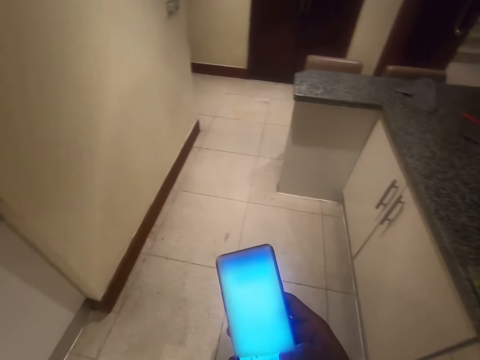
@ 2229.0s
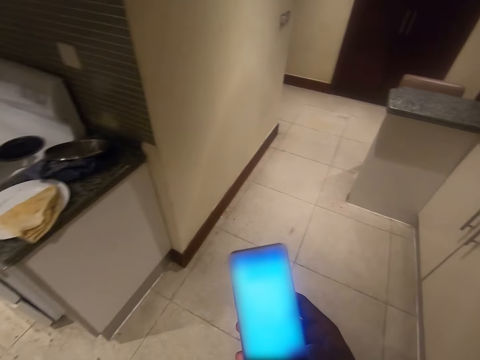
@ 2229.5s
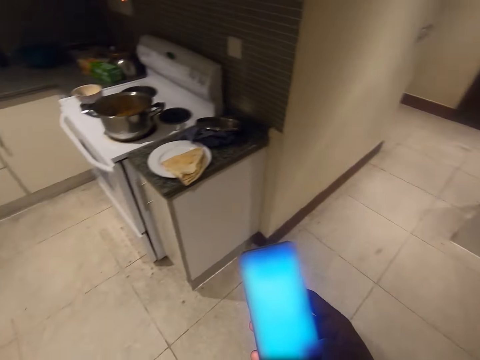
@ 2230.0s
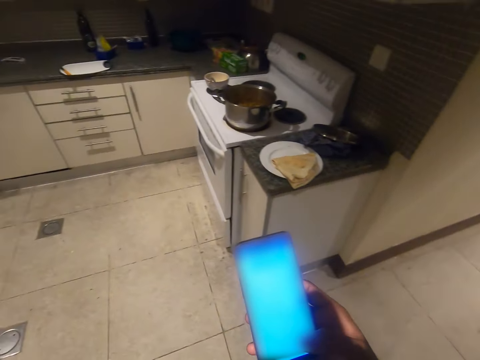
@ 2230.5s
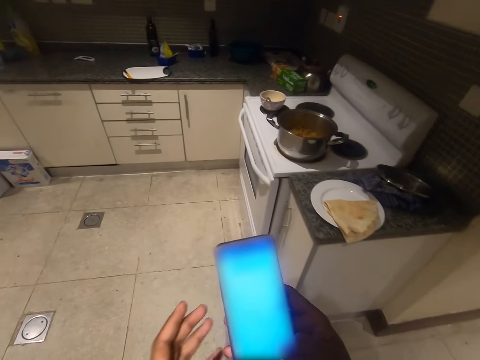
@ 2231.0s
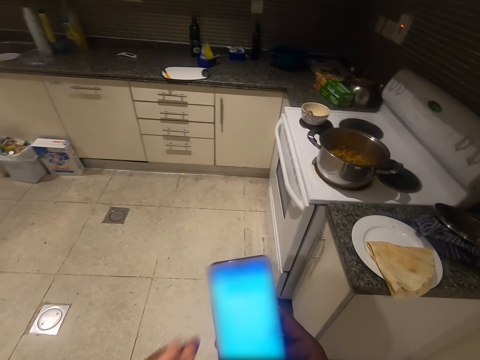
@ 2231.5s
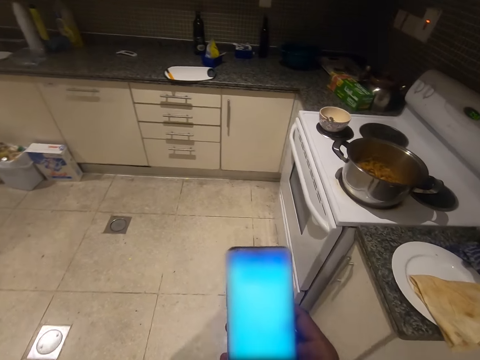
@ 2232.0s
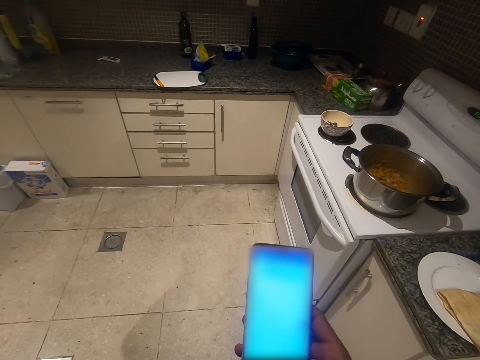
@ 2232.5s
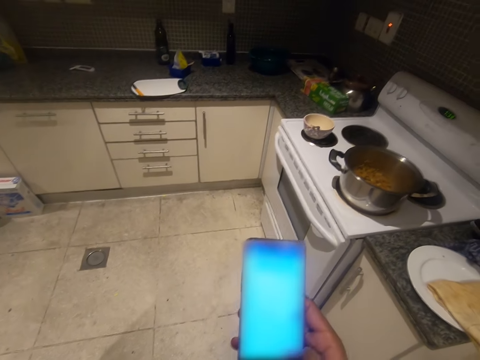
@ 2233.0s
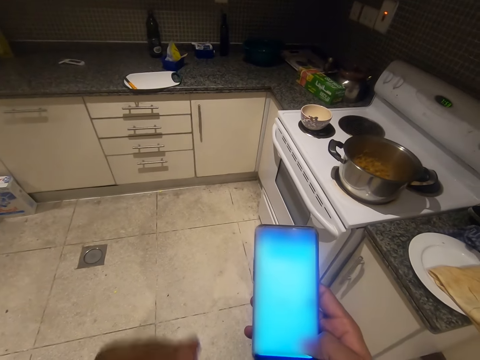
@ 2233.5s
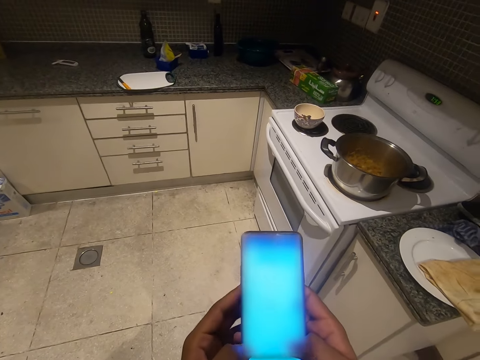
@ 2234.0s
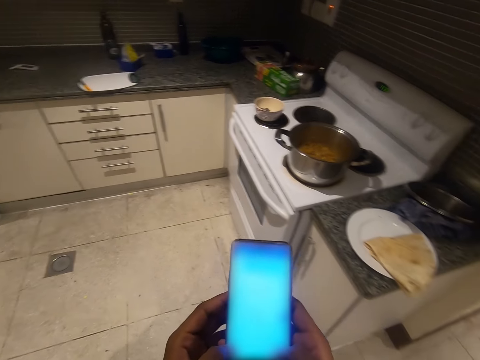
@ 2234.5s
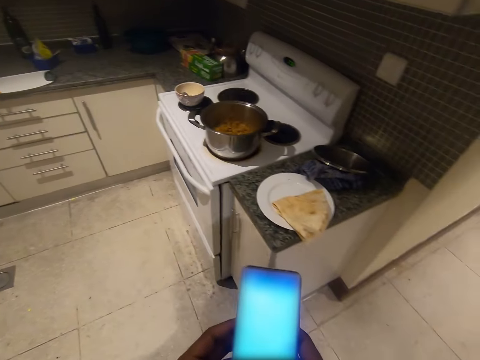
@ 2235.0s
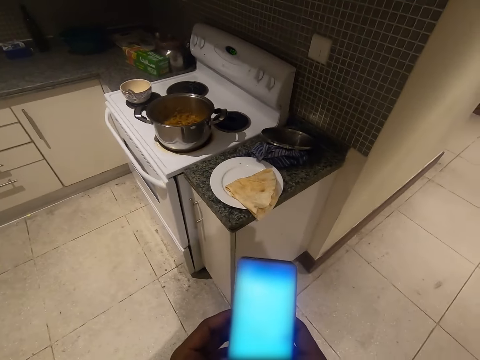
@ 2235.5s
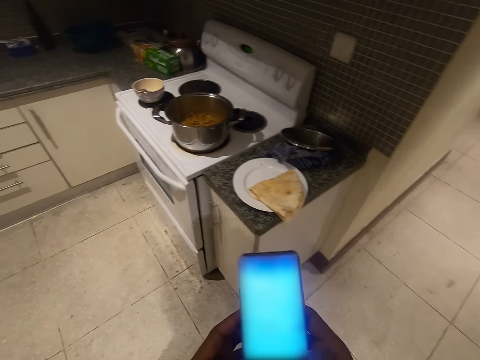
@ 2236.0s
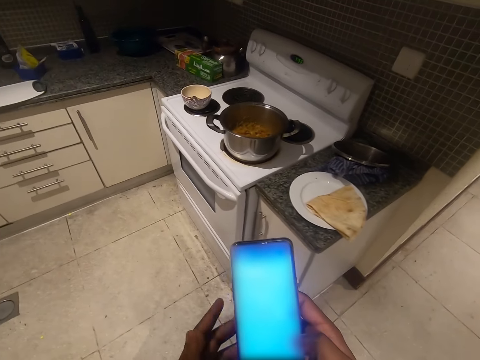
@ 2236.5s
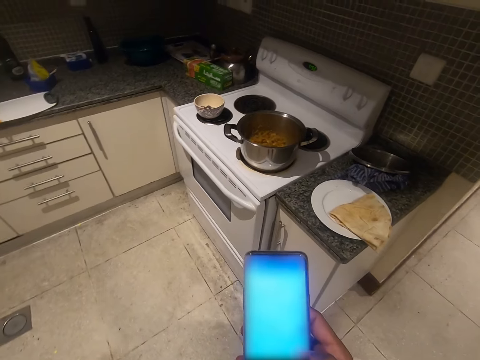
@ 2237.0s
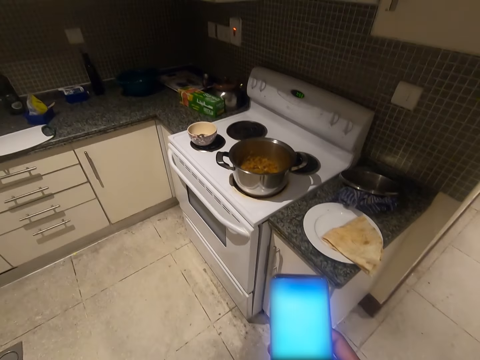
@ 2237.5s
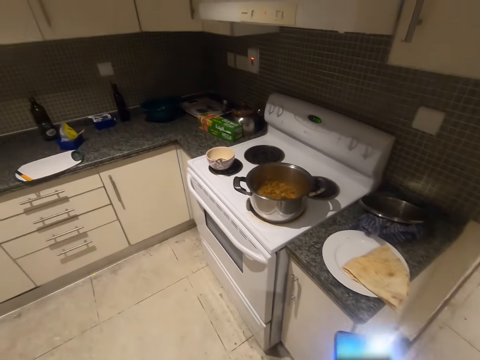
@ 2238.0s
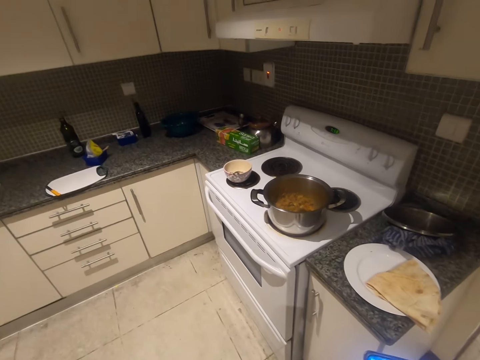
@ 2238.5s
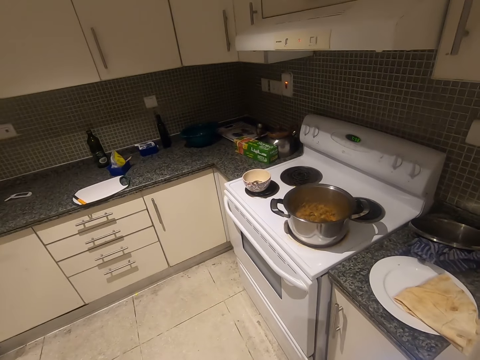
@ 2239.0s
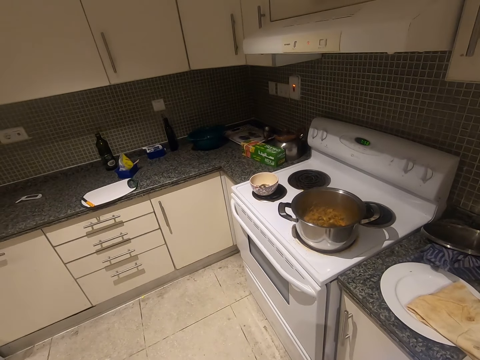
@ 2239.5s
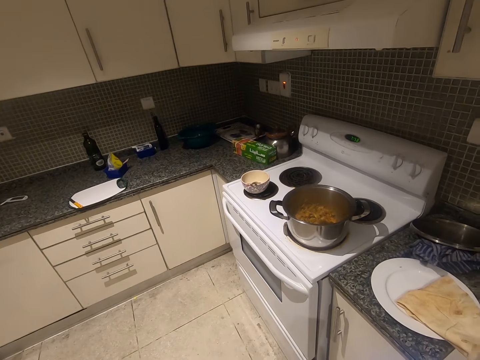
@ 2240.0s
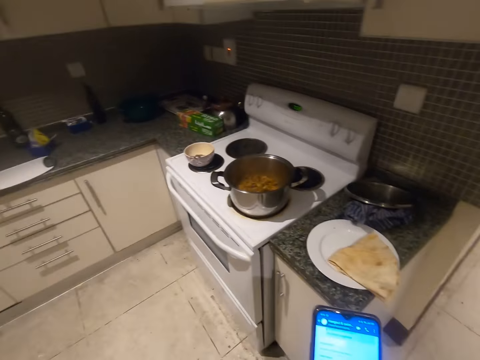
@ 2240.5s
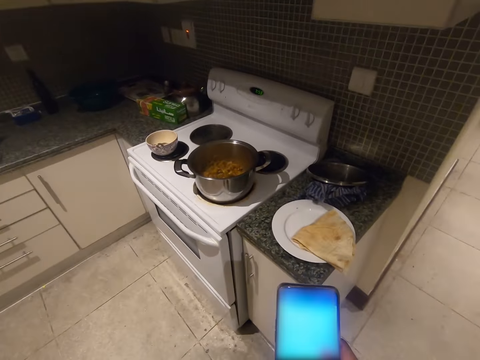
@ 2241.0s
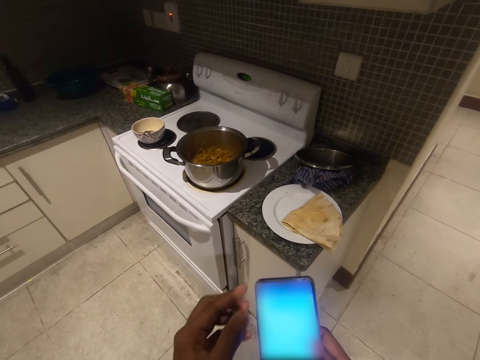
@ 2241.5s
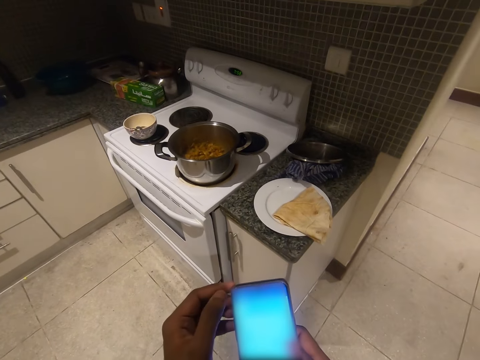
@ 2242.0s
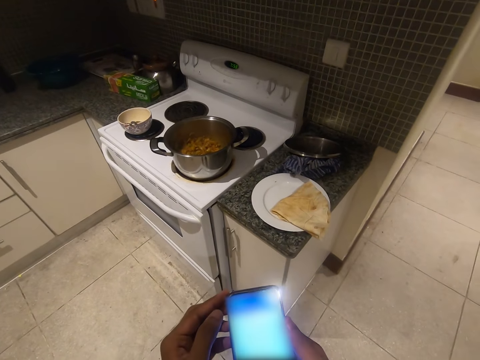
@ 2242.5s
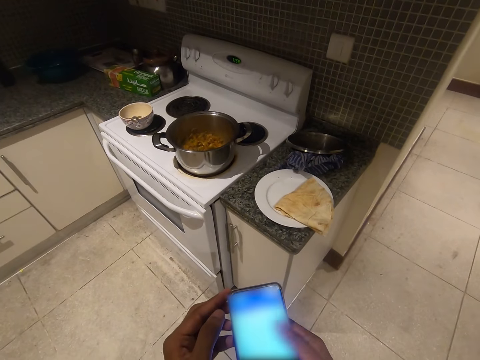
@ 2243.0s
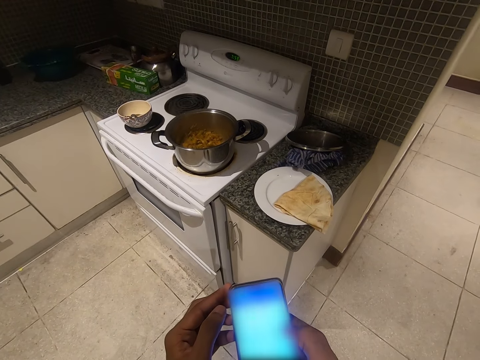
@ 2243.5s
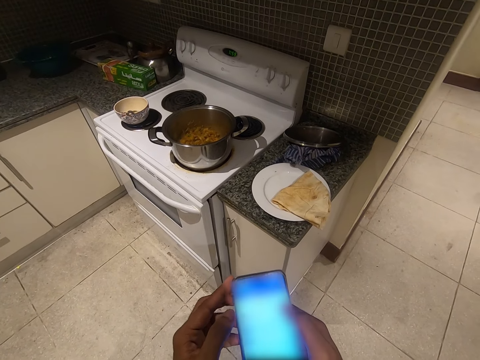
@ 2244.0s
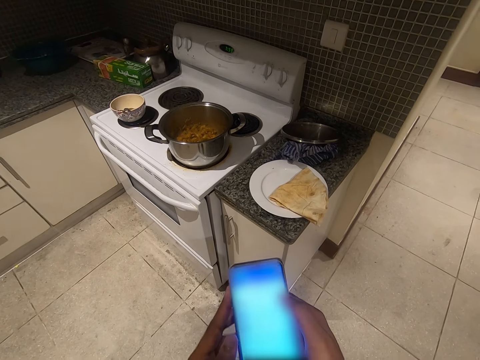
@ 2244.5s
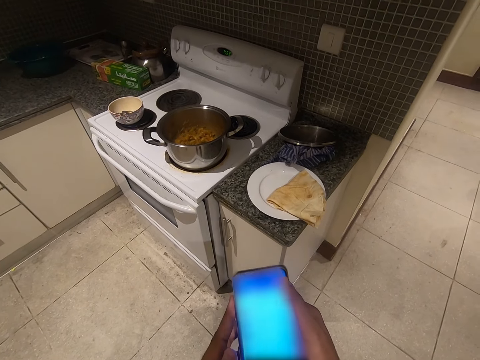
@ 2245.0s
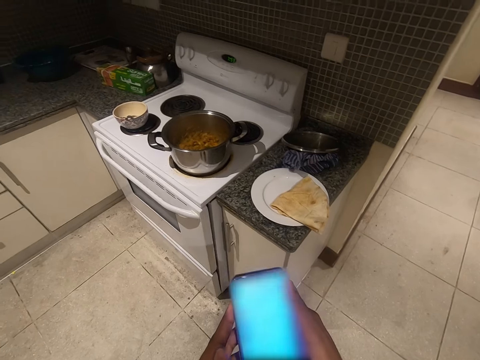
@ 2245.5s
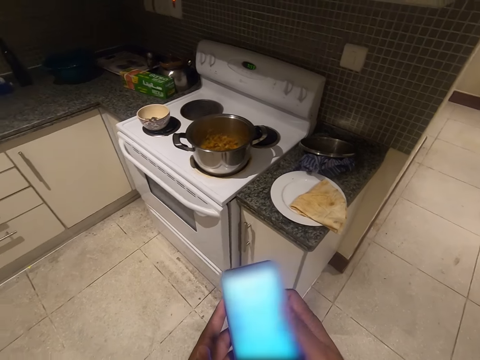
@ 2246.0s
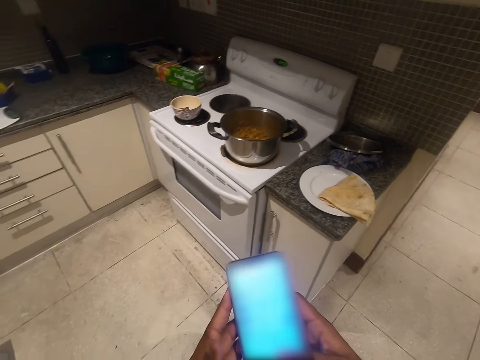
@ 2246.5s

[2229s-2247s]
The camera wearer looks at a mobile phone. They look around. They look at the mobile phone and operate the mobile phone.

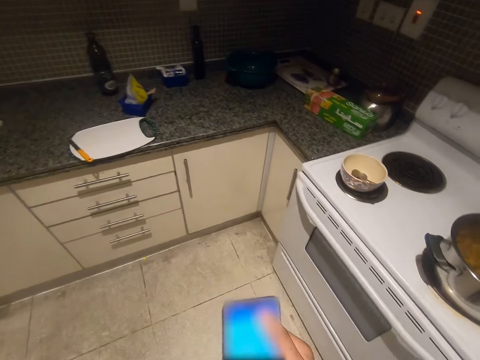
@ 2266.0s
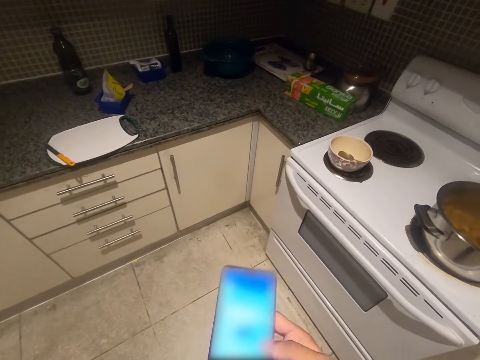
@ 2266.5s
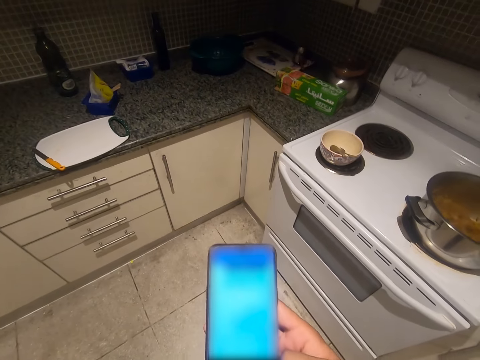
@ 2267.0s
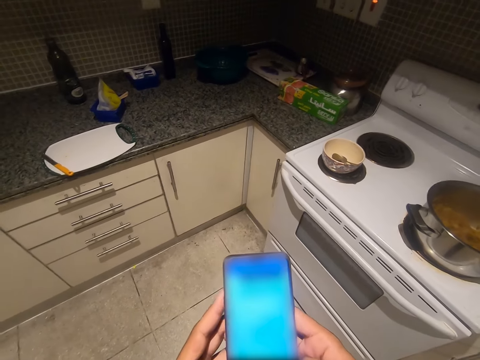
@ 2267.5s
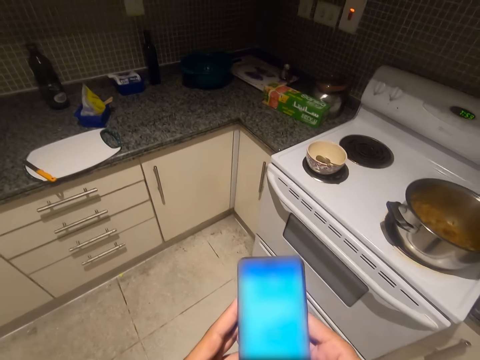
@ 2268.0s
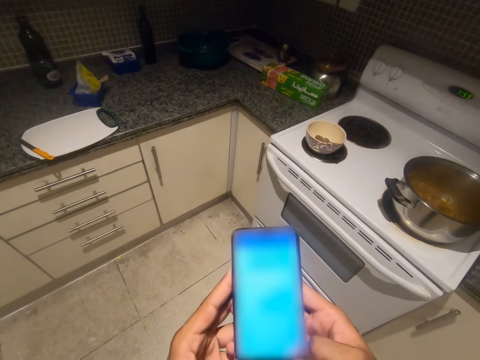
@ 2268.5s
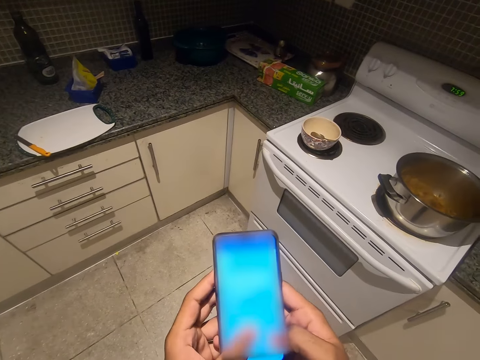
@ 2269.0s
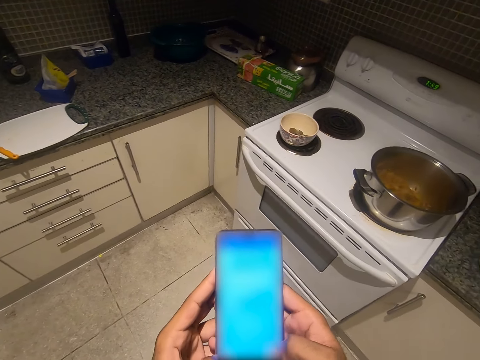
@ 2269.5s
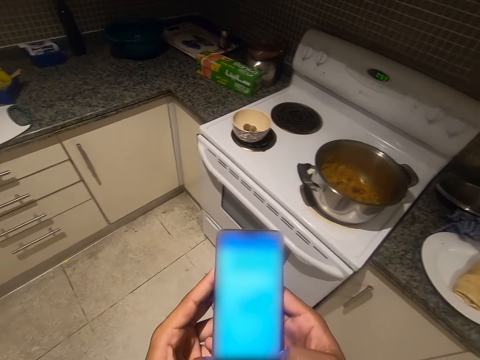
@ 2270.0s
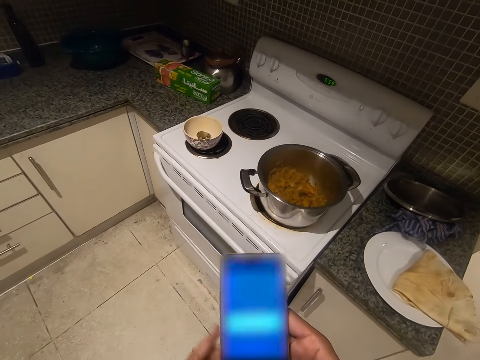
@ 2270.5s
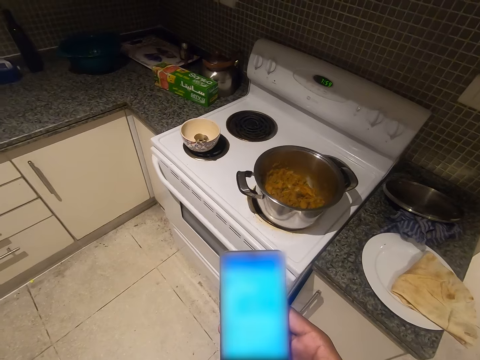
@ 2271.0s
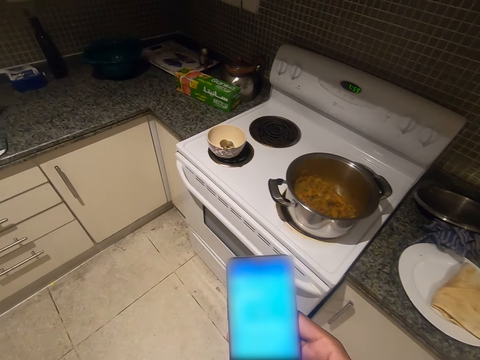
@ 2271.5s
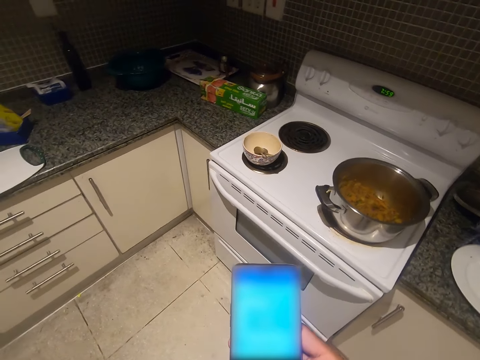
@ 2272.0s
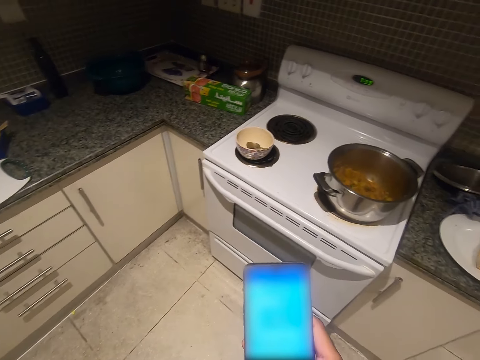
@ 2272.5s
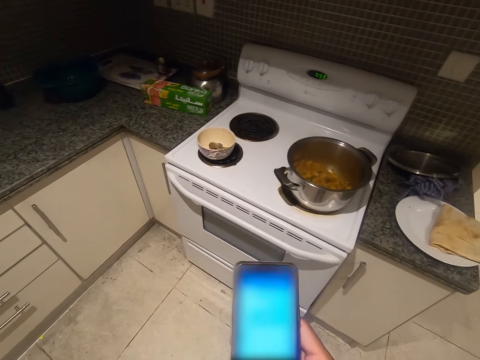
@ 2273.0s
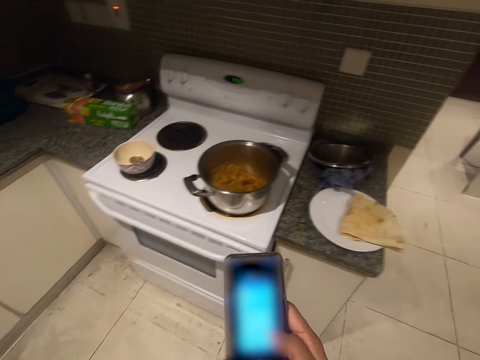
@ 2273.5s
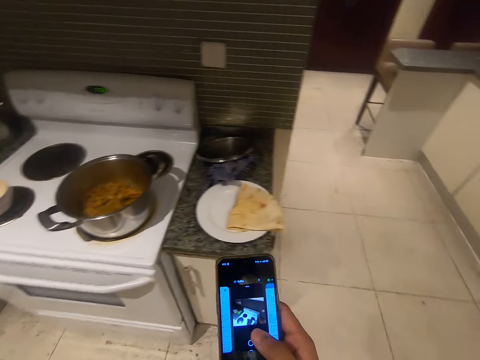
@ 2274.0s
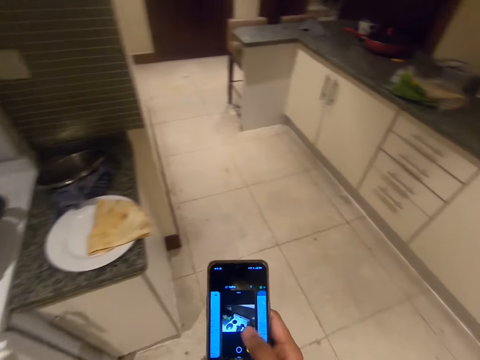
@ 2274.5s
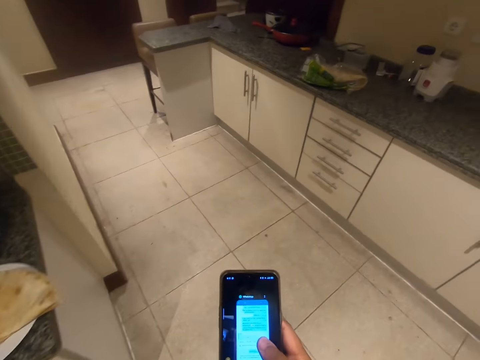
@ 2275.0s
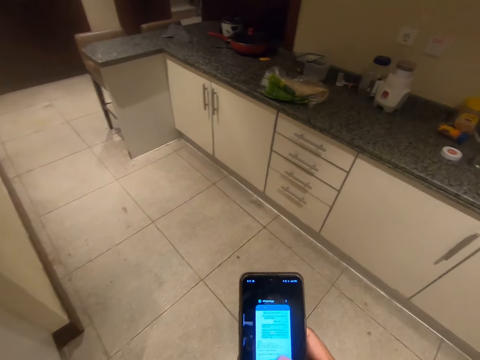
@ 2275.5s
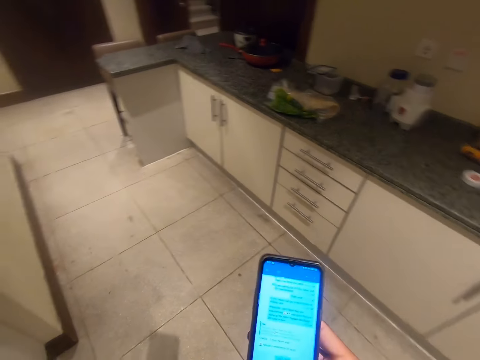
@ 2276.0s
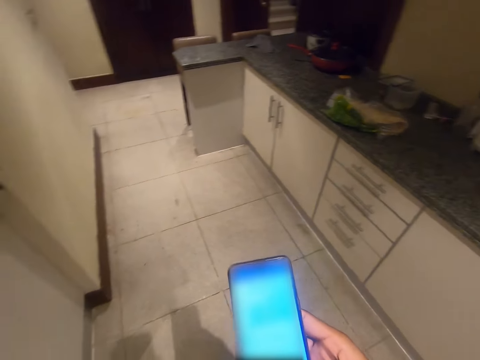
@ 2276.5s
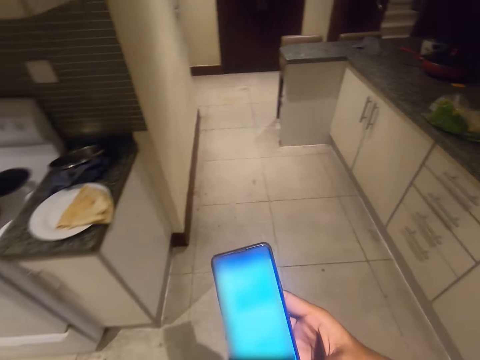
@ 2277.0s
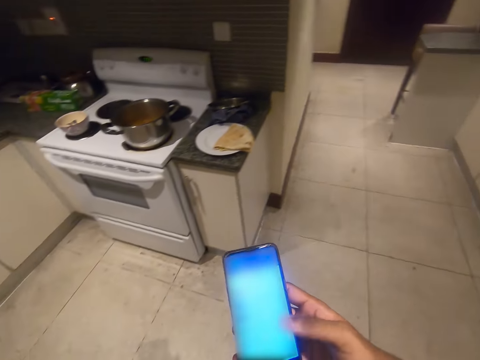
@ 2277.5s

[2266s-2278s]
The camera wearer looks at a mobile phone. They operate the mobile phone. They look at the mobile phone. They operate the mobile phone and move around.
